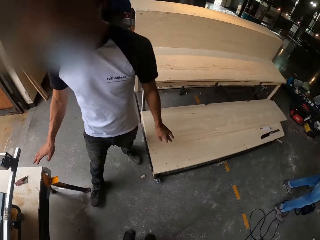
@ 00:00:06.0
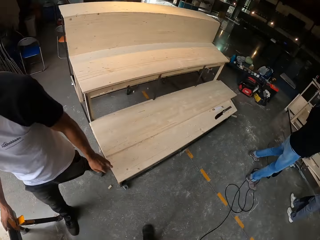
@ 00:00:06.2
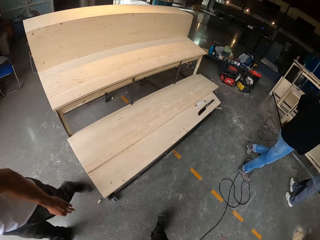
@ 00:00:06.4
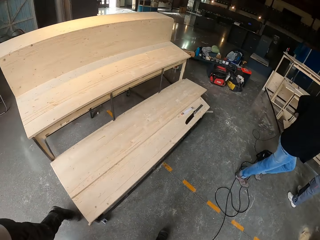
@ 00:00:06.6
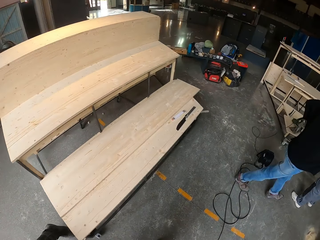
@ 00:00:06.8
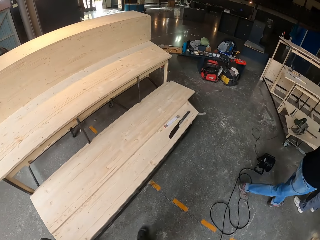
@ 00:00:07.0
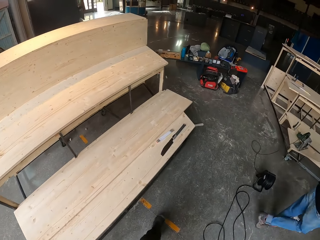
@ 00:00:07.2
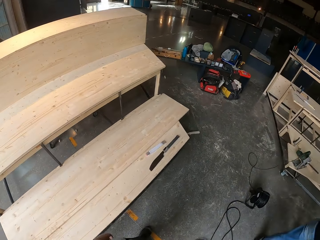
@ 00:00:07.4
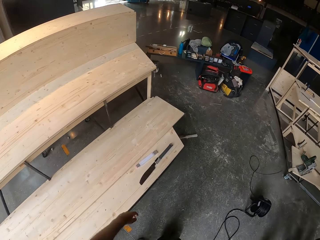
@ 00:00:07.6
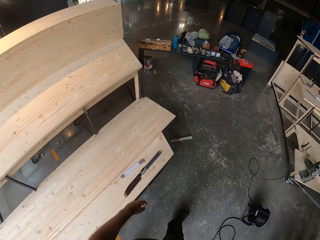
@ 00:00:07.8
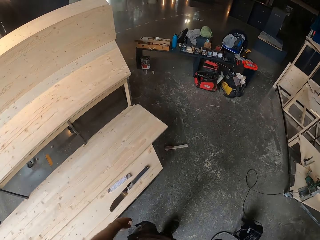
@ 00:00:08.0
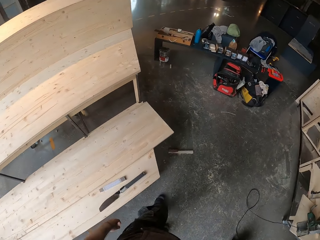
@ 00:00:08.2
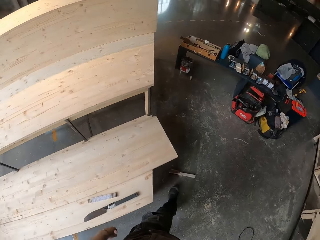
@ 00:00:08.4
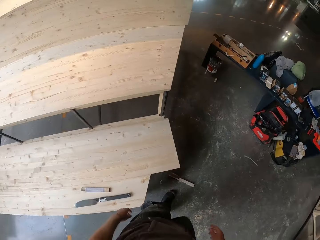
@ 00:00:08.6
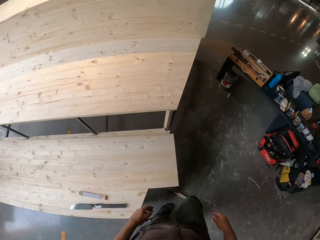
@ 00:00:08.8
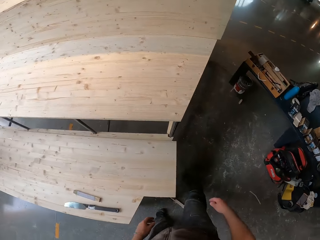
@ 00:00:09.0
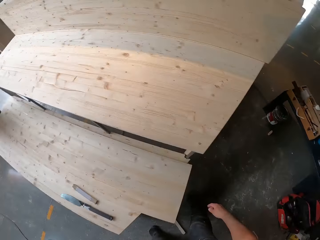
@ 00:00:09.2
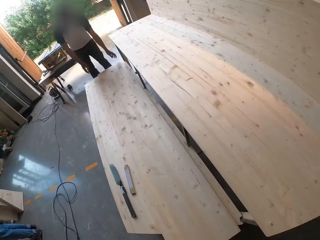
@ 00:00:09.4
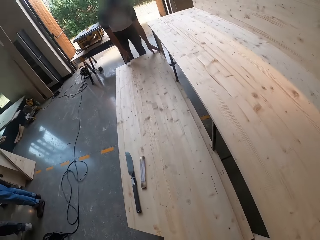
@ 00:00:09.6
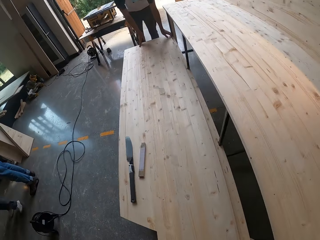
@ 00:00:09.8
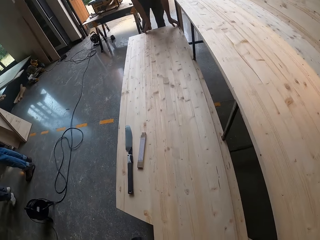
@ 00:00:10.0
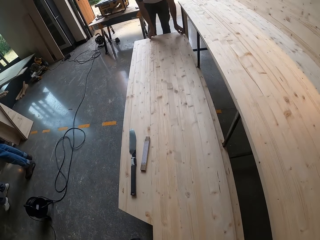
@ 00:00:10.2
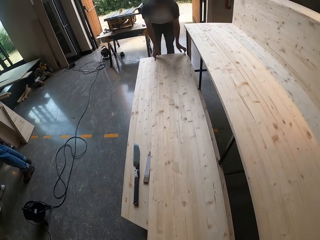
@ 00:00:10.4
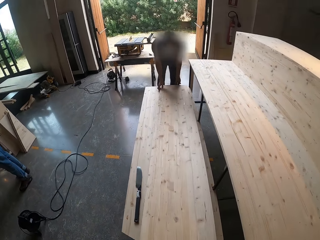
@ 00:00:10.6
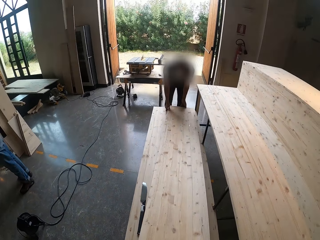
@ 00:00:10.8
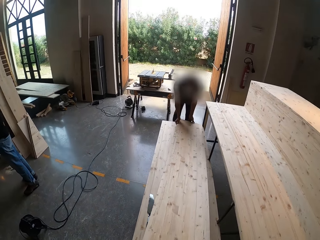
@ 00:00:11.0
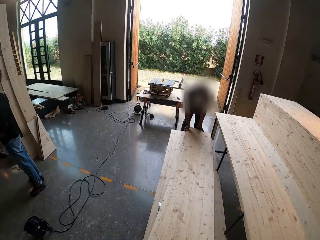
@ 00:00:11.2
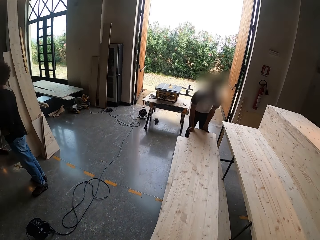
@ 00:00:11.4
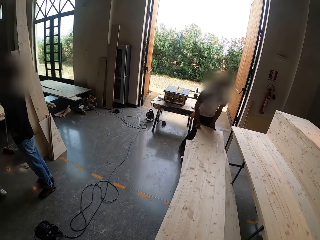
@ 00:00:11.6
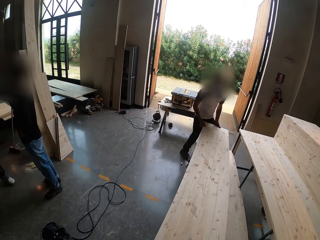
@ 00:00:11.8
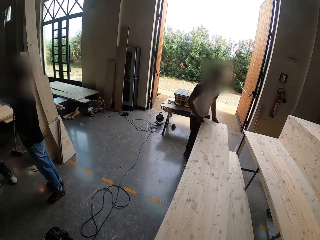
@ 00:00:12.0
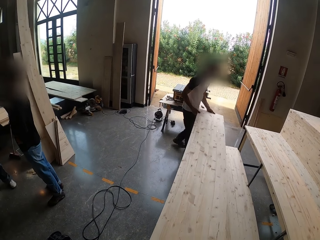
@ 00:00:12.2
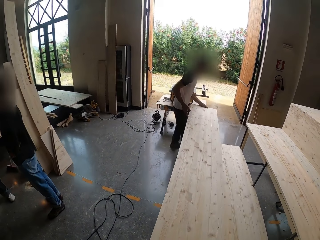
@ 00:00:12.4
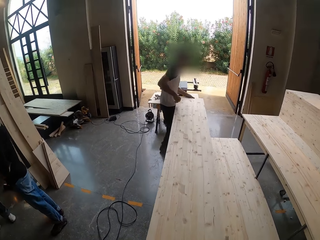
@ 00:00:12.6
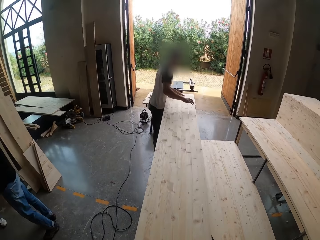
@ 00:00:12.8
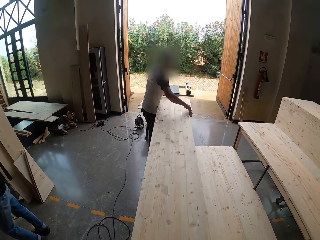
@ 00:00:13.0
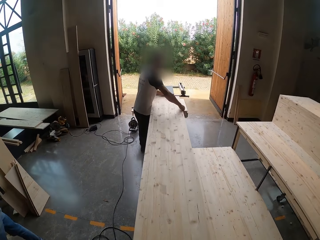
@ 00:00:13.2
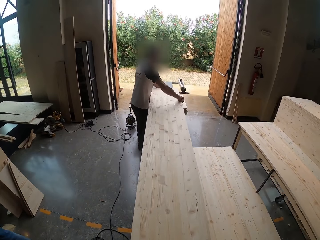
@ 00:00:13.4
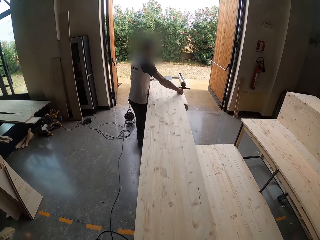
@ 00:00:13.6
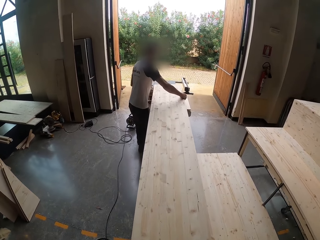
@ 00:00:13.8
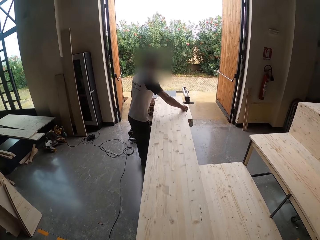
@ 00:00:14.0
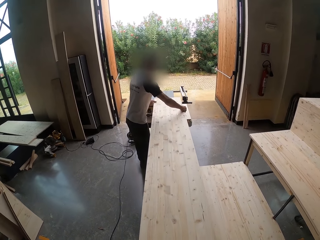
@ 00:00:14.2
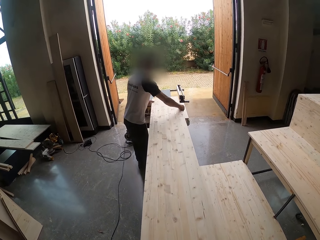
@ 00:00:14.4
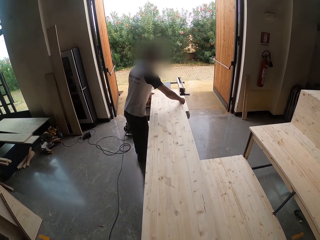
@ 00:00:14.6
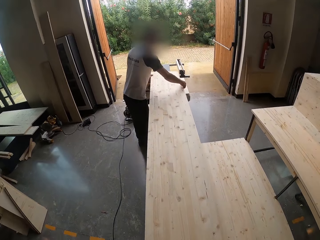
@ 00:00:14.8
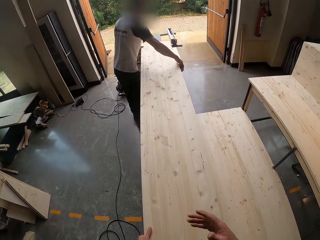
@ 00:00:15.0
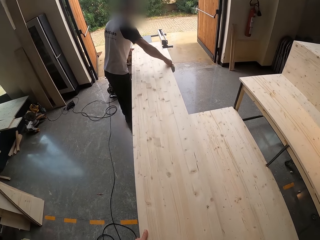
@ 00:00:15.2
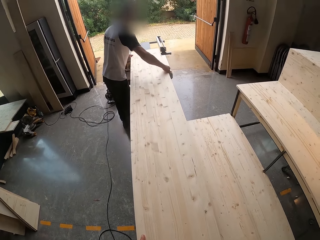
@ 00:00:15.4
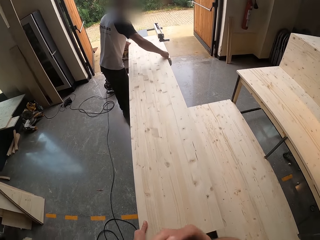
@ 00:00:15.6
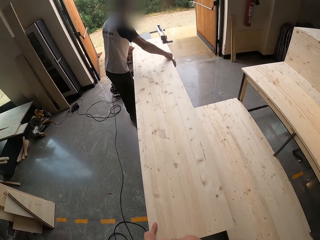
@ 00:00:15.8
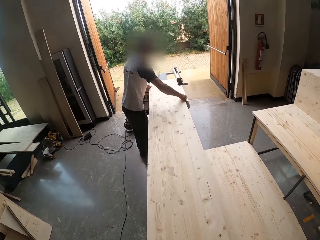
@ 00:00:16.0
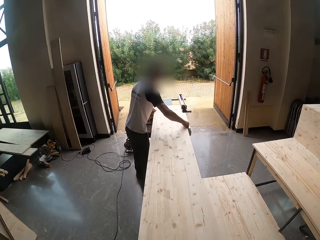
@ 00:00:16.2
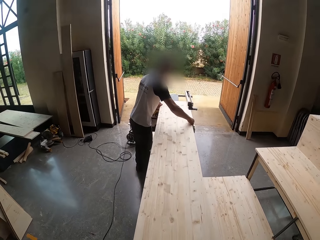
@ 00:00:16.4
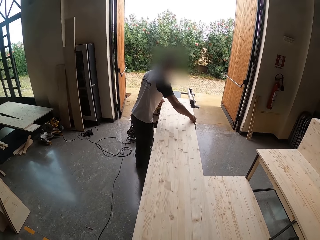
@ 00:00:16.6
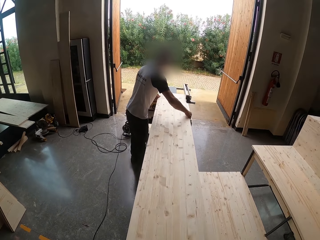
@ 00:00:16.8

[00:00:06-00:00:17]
The camera wearer walks around. They look around. They carry wood. They lift plywood from a work table with both hands. They walk around. The camera wearer and a man place the plywood on a table saw with their hands.

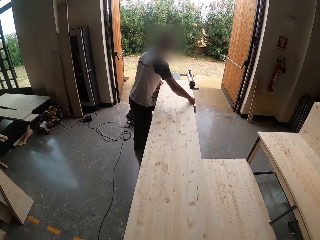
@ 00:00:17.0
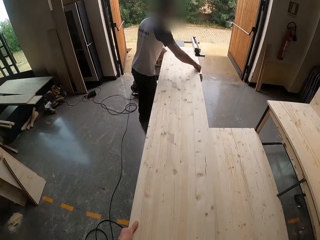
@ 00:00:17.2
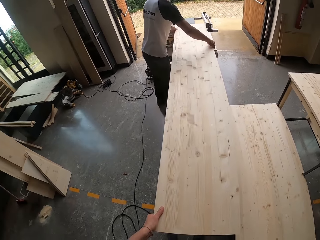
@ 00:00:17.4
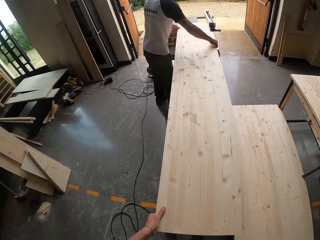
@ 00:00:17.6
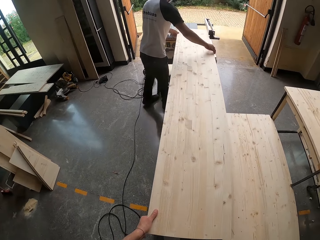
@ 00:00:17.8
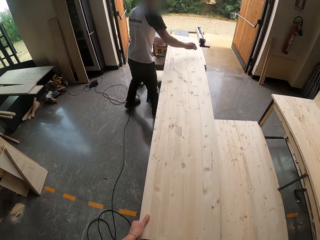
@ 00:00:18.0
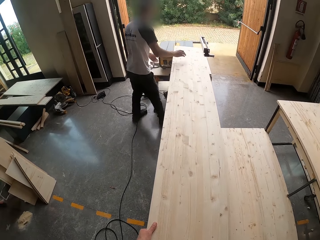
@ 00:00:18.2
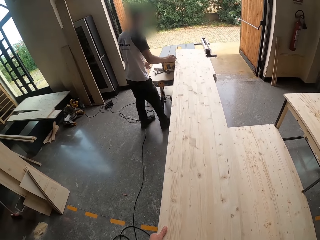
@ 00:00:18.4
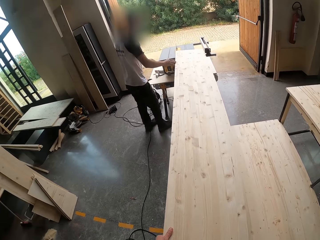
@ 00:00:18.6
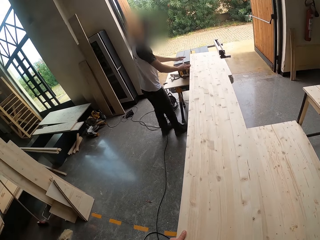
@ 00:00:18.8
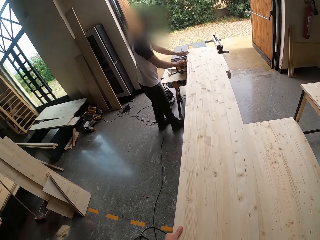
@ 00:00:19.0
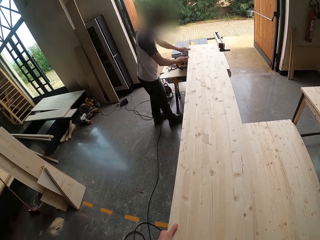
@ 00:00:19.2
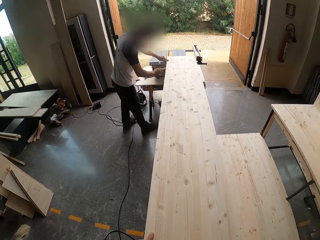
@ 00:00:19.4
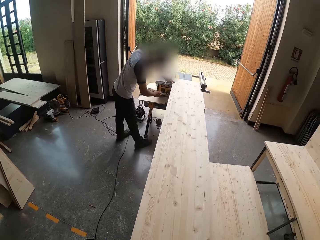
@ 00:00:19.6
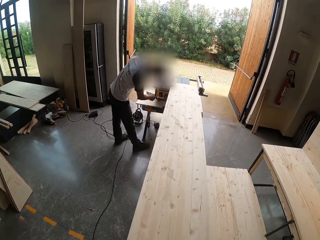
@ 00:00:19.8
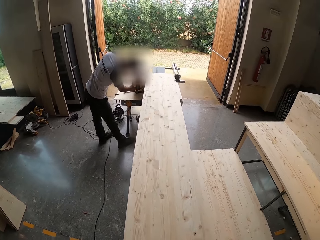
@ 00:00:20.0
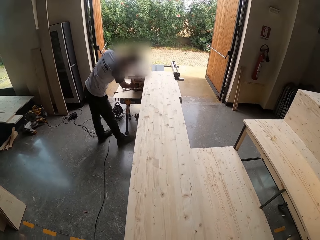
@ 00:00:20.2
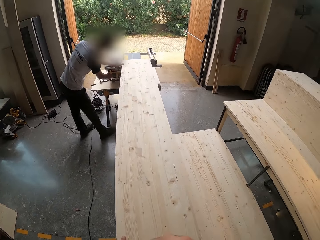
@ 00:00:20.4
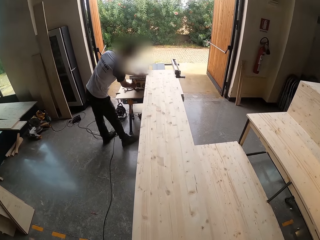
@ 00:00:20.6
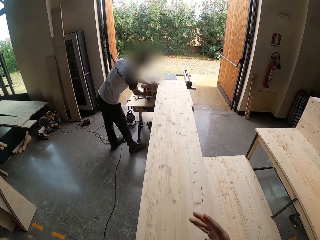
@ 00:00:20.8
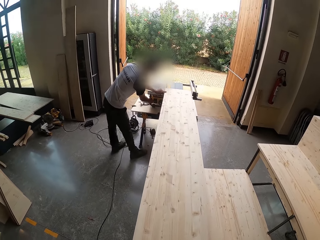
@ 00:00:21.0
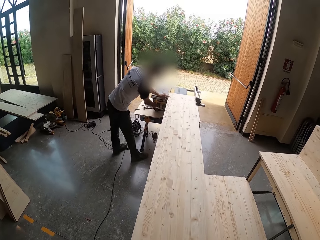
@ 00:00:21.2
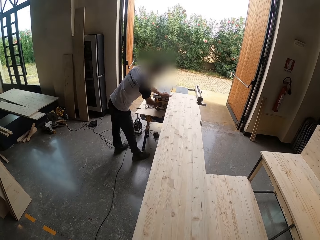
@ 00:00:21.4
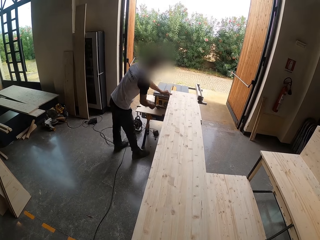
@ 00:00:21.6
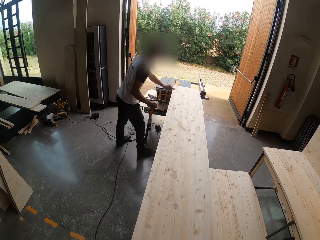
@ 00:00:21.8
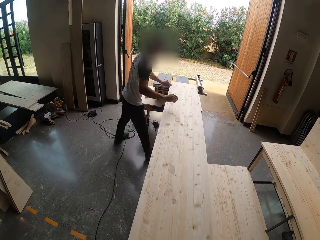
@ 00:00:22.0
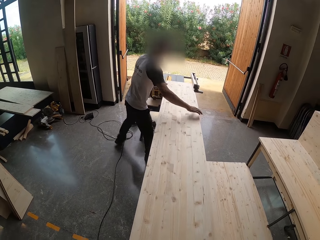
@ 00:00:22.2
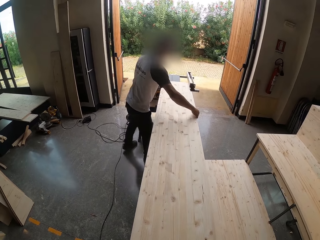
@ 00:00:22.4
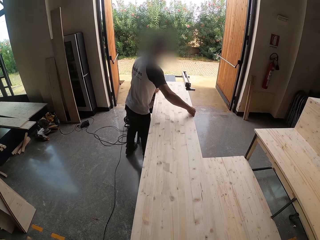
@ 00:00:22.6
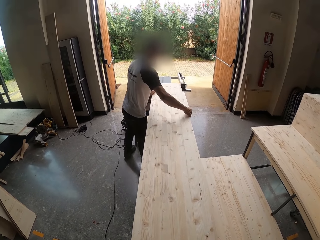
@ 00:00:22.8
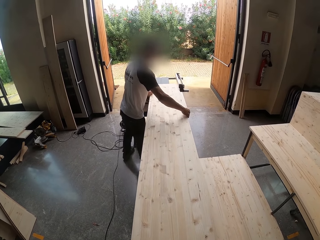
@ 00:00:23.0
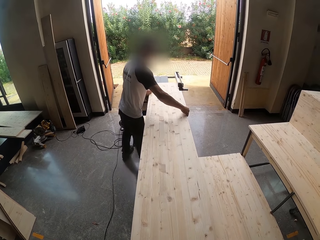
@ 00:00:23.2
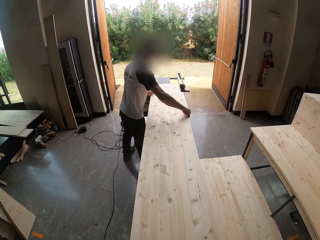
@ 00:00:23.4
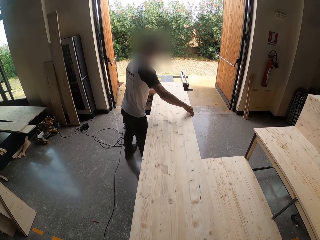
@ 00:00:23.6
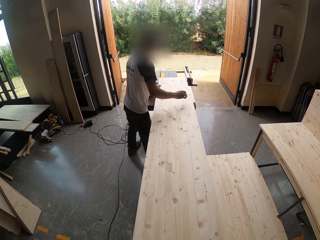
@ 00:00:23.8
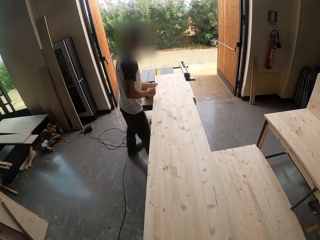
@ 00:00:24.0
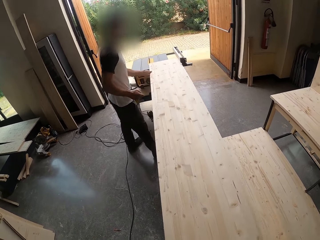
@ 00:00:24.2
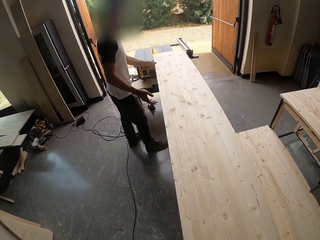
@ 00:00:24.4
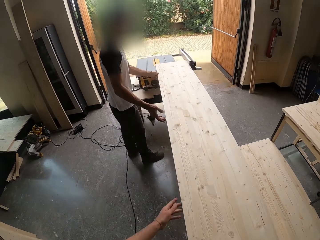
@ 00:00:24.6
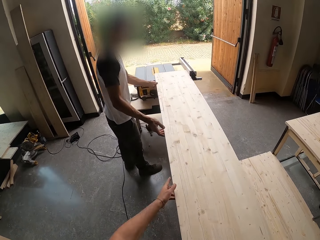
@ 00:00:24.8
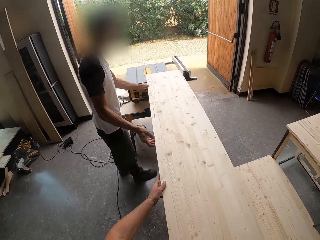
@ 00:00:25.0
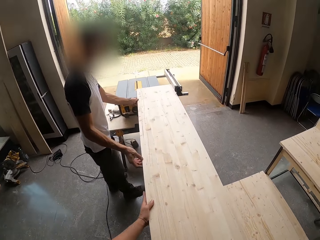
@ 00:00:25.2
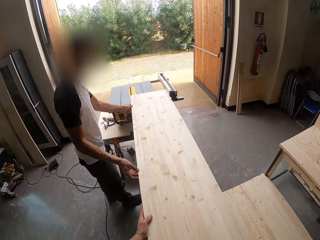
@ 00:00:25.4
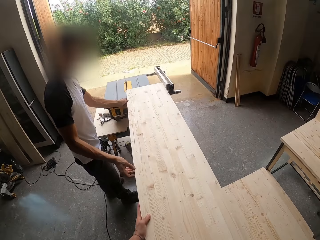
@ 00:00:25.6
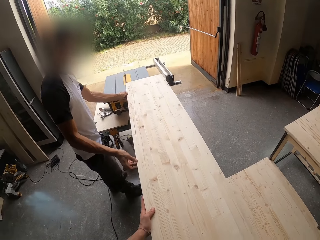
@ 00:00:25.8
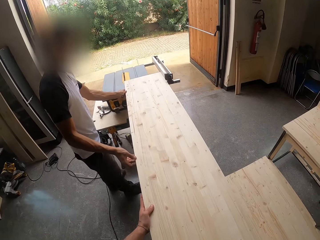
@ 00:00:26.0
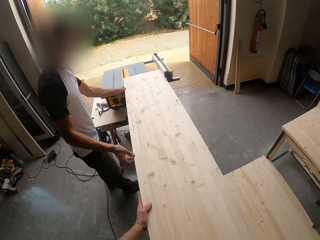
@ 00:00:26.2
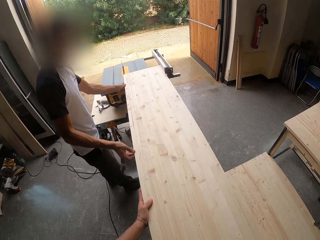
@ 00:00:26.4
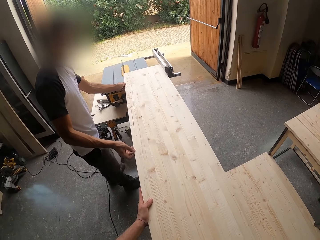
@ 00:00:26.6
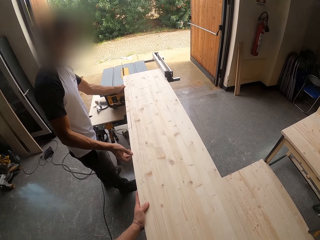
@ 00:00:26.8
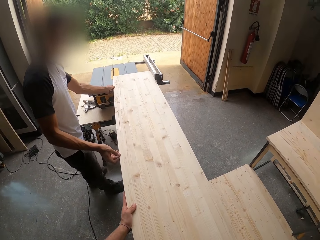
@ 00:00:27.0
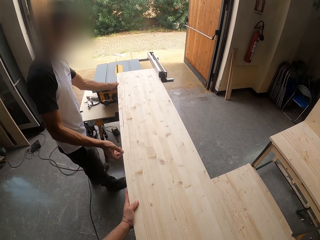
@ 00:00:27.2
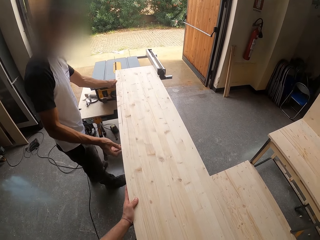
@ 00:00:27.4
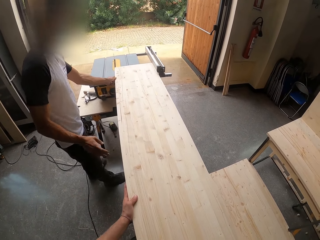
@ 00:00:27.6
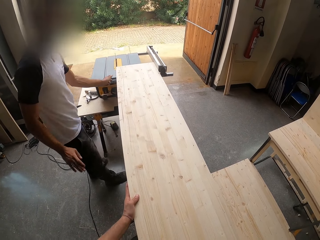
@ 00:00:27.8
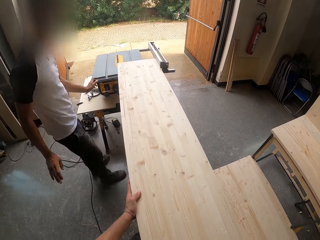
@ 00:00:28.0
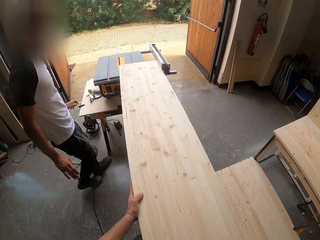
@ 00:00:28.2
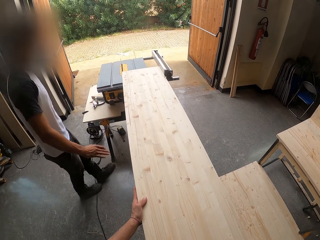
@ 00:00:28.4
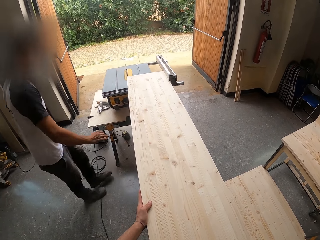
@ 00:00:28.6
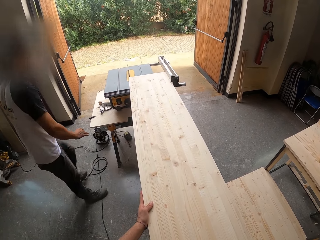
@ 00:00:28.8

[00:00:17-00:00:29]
A man turns on the switch of the table saw with his right hand.
